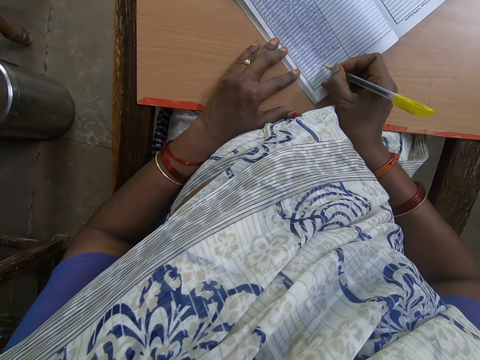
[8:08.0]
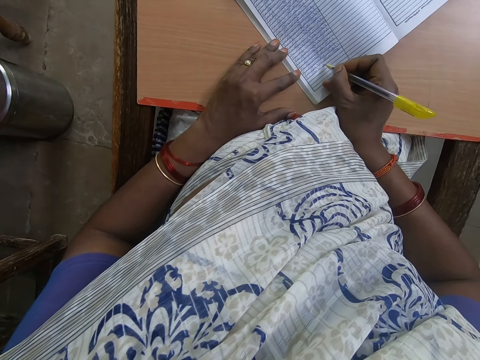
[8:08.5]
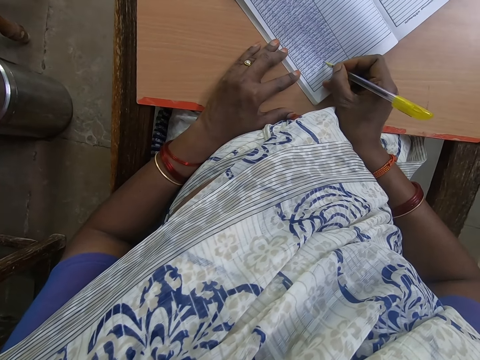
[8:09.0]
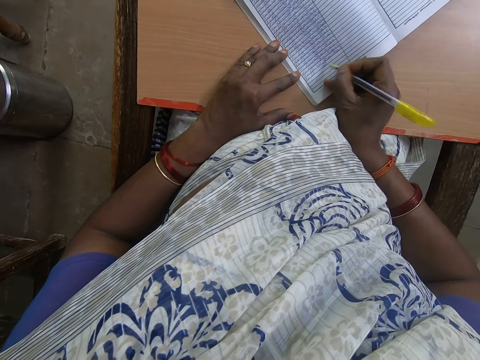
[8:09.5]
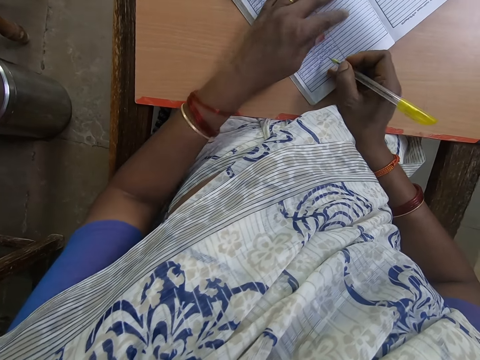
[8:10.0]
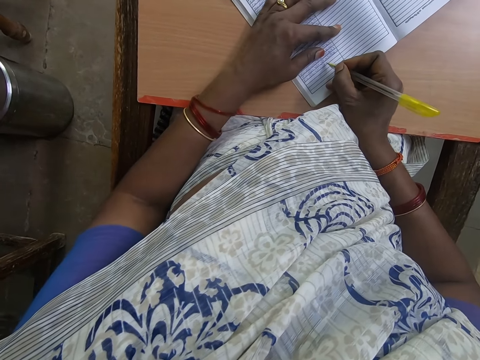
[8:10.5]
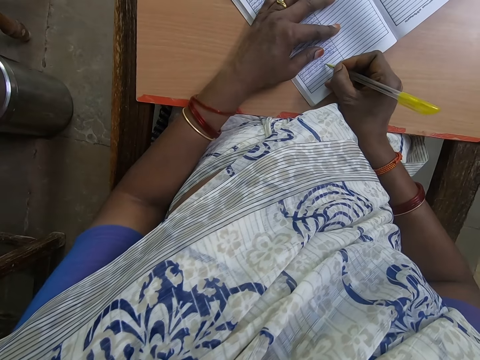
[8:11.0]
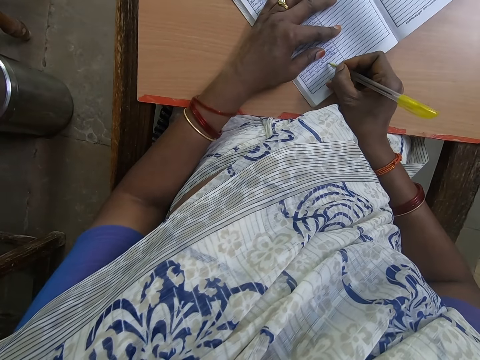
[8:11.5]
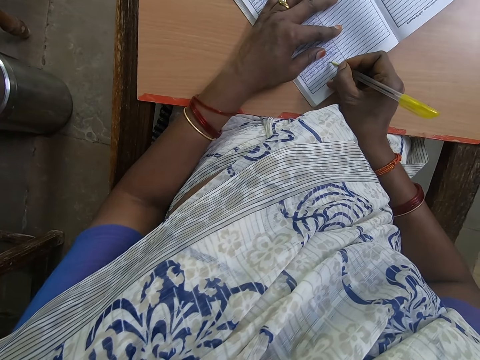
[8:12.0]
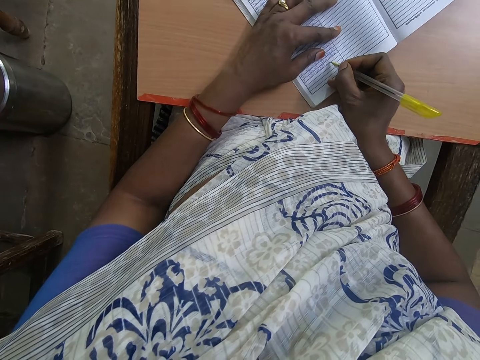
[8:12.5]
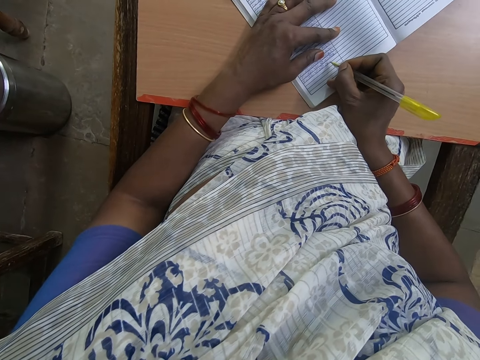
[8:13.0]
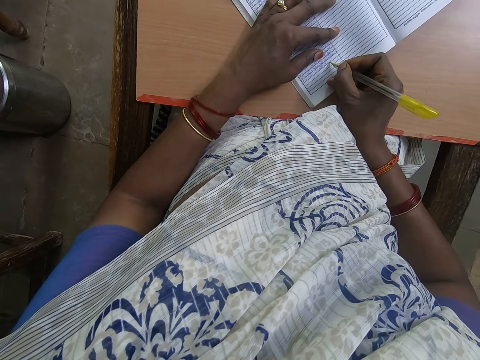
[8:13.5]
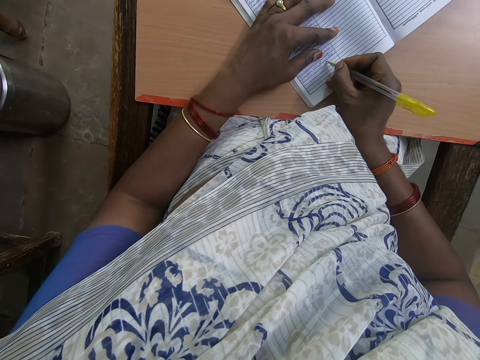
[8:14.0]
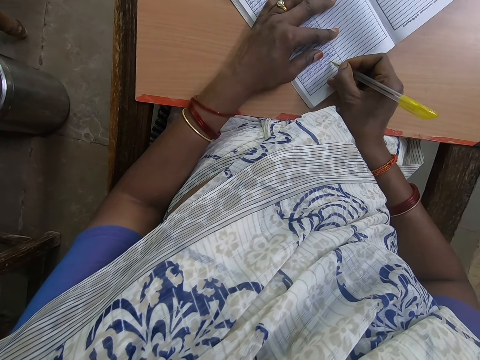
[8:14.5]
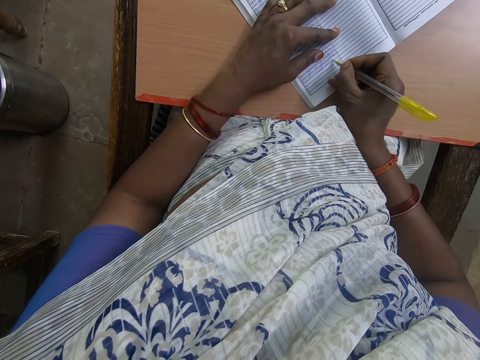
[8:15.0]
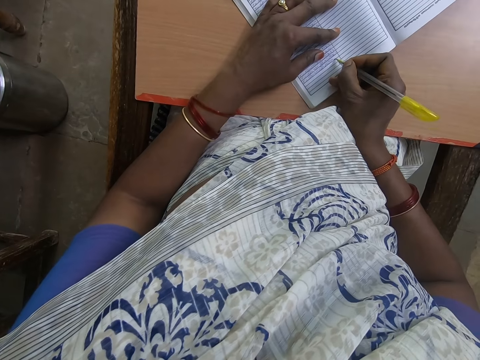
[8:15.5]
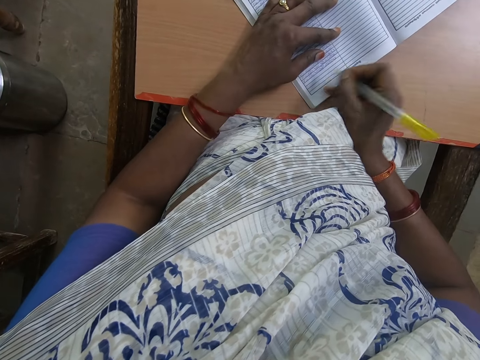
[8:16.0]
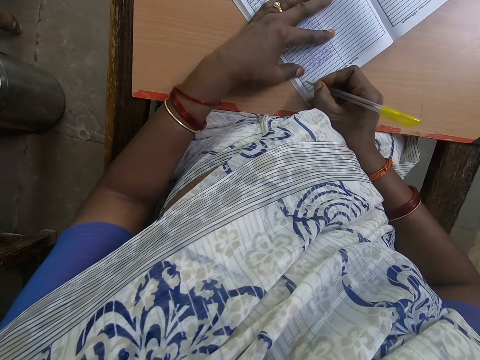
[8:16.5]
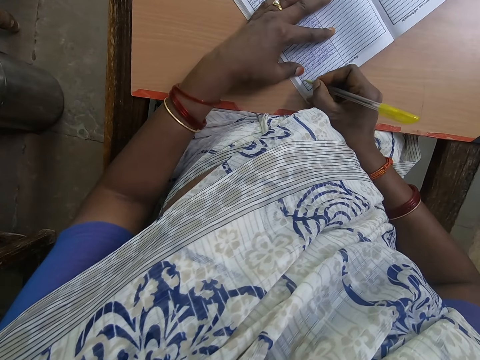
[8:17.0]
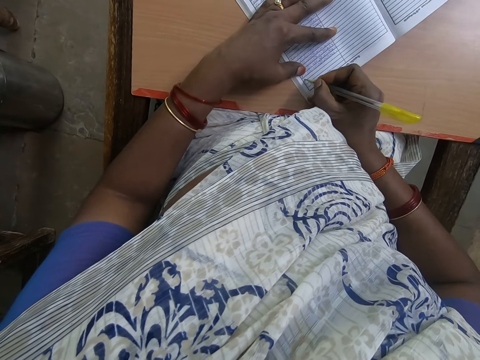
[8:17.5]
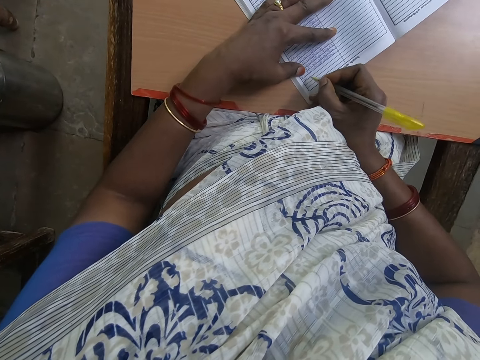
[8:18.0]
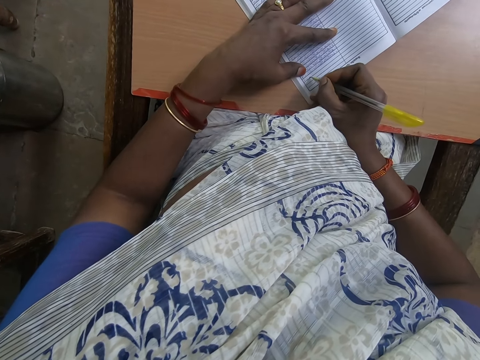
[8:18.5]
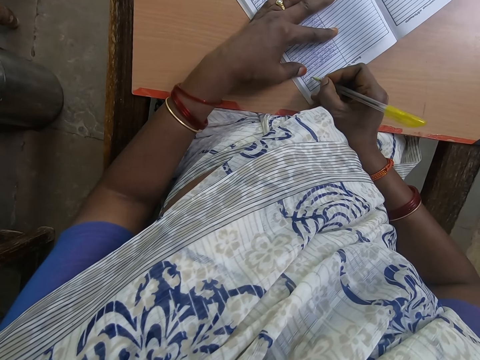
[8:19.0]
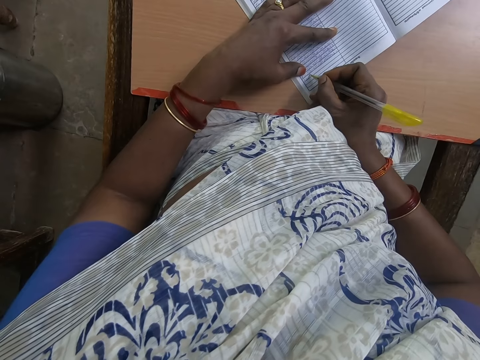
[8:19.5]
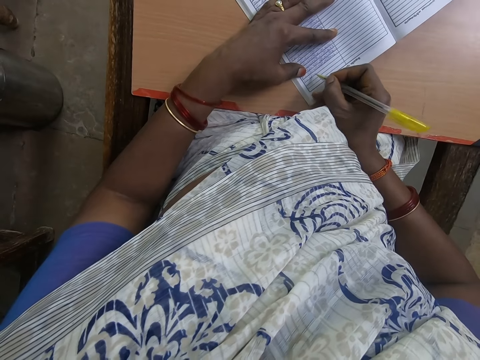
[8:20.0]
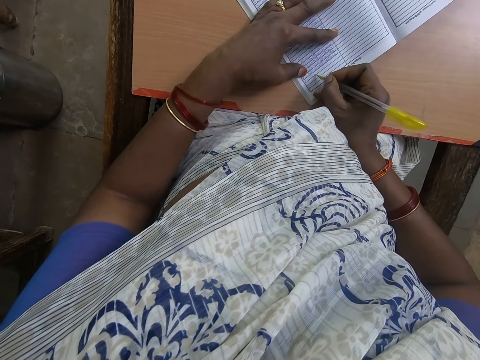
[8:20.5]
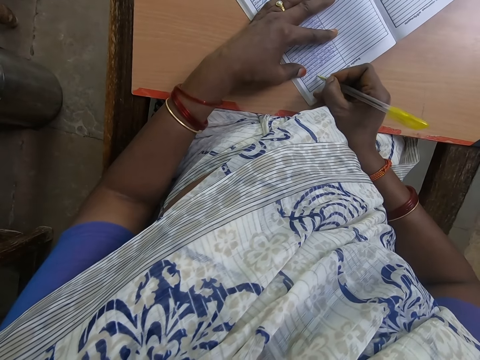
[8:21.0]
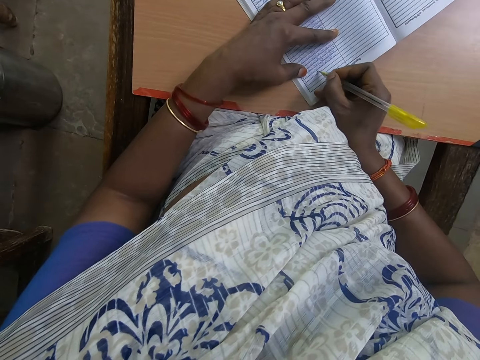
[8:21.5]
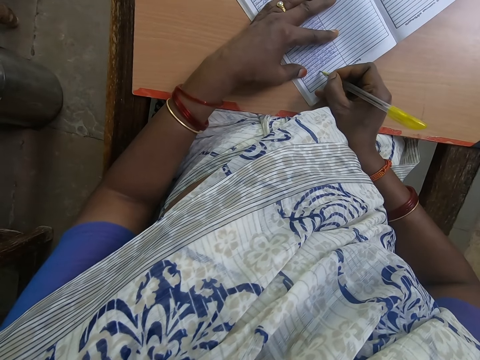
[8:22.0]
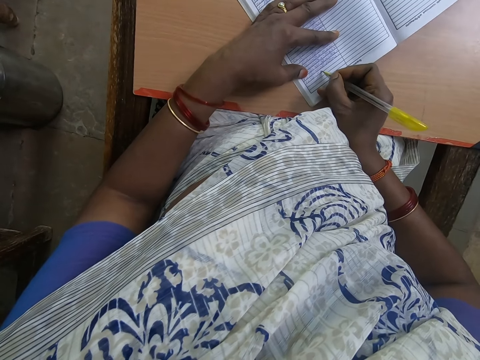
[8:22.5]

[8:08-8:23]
The camera wearer passes her left hand over the book. She writes on the book.

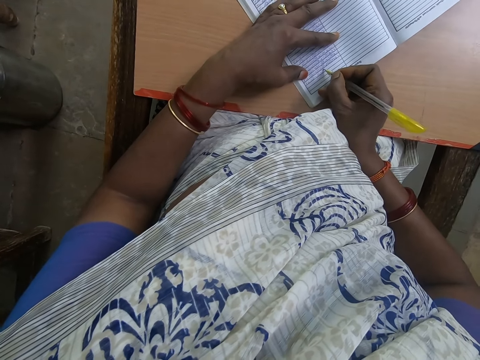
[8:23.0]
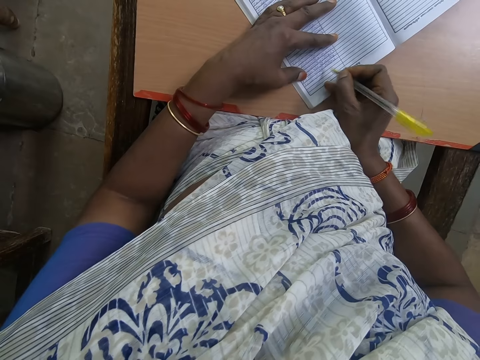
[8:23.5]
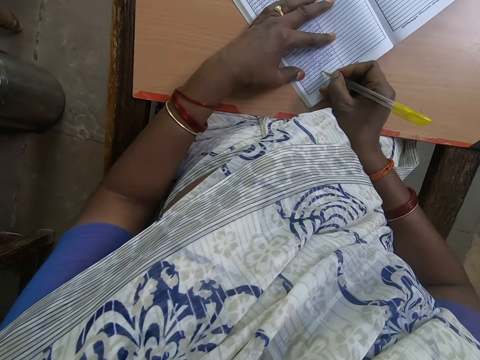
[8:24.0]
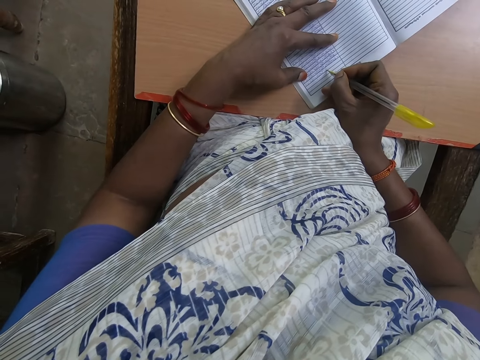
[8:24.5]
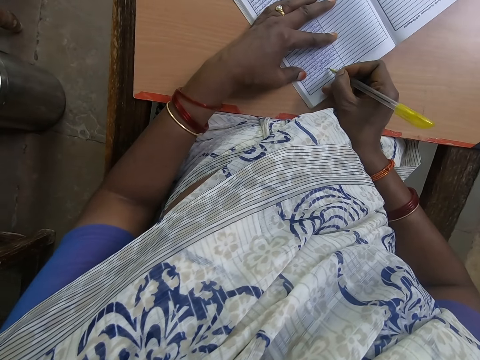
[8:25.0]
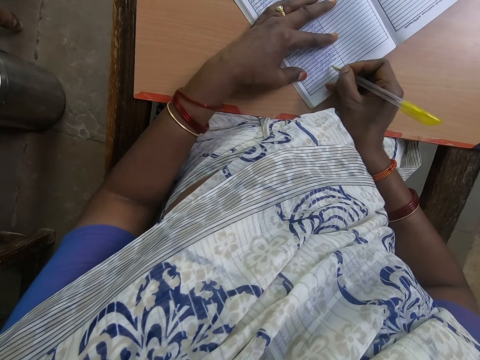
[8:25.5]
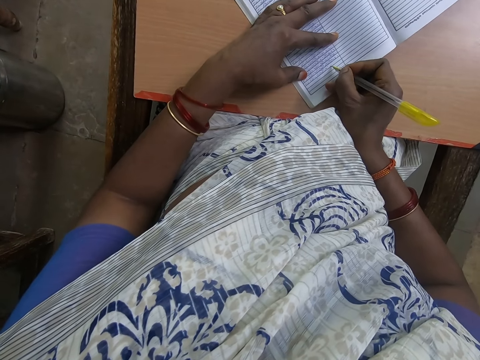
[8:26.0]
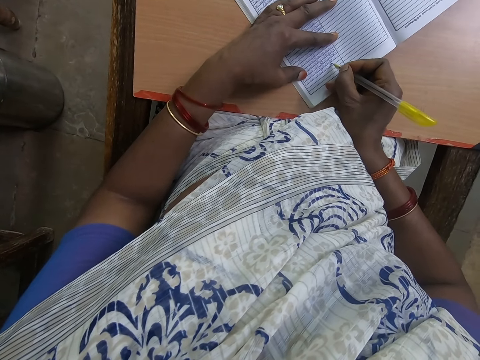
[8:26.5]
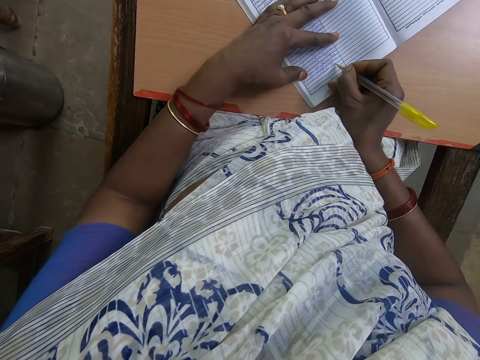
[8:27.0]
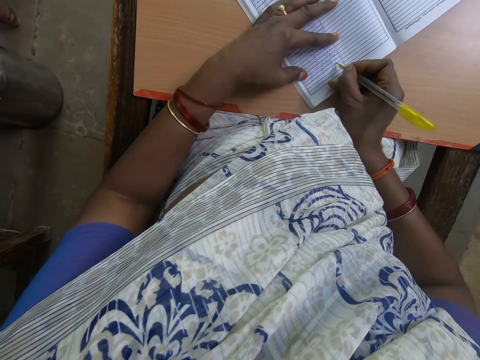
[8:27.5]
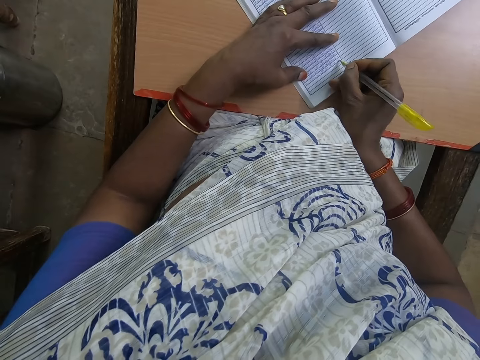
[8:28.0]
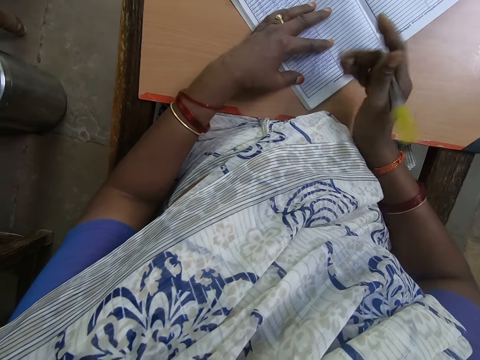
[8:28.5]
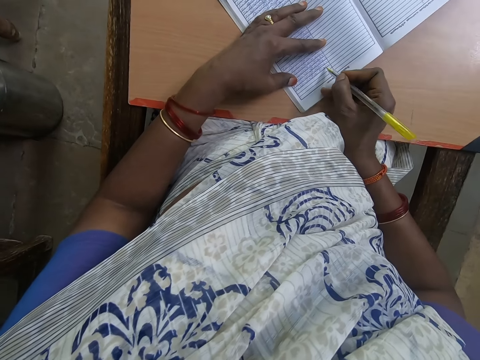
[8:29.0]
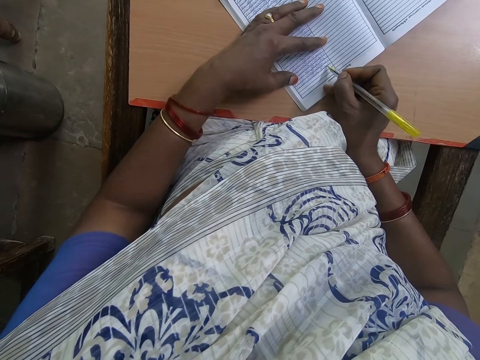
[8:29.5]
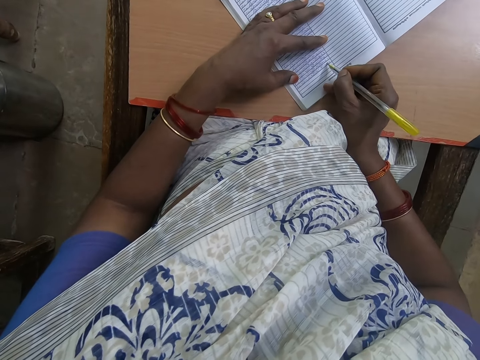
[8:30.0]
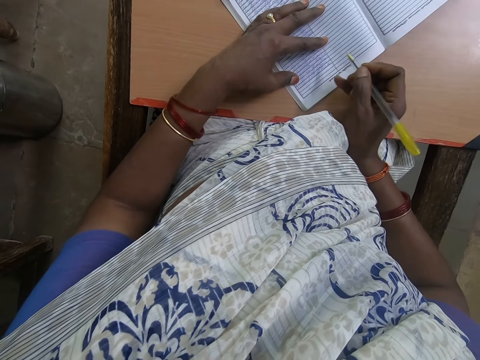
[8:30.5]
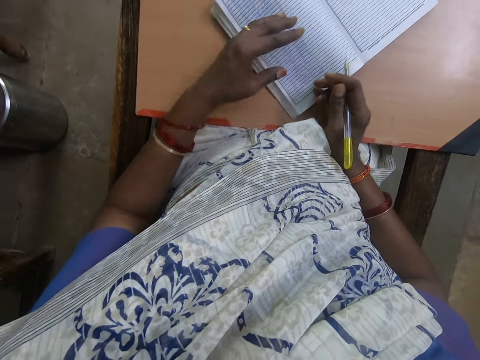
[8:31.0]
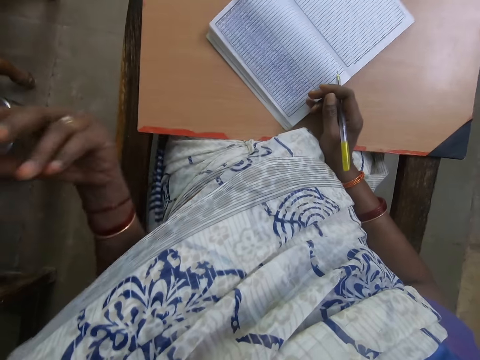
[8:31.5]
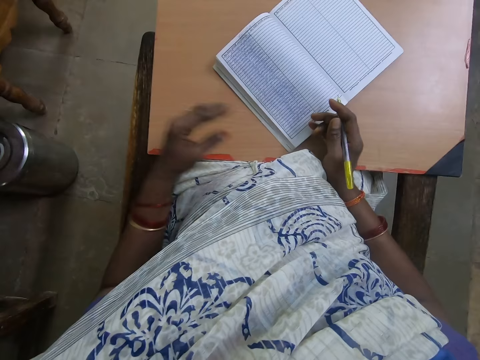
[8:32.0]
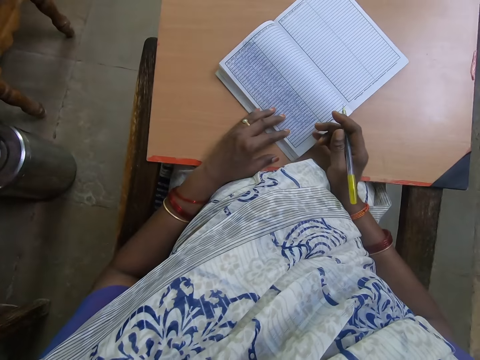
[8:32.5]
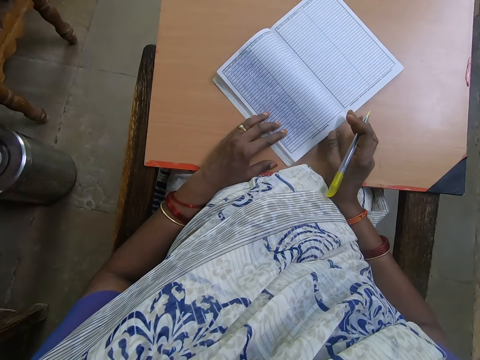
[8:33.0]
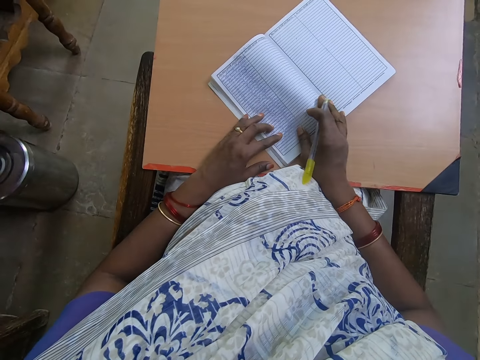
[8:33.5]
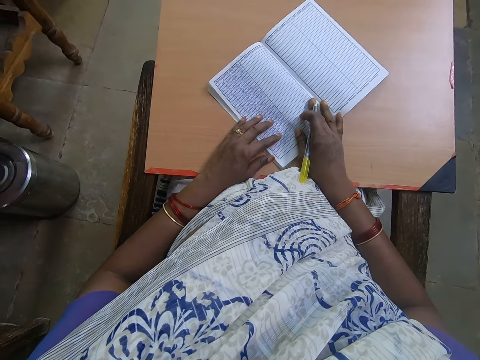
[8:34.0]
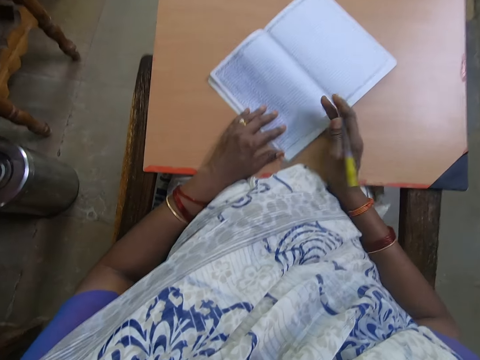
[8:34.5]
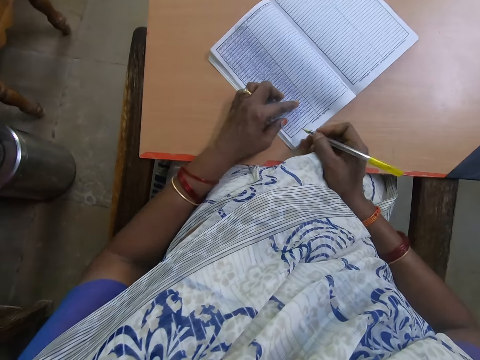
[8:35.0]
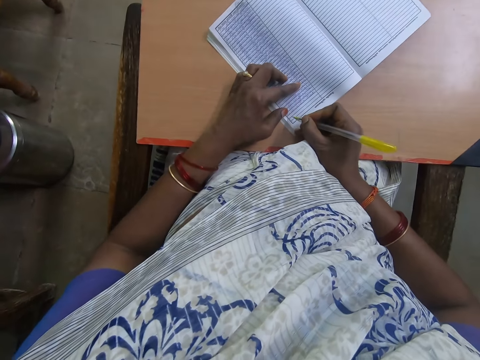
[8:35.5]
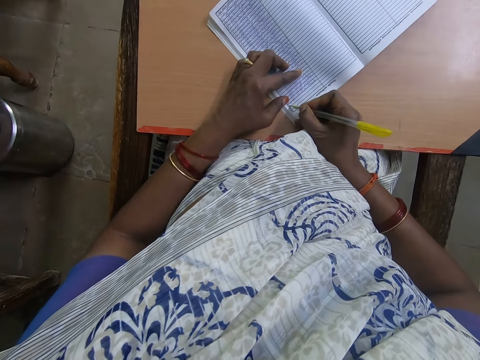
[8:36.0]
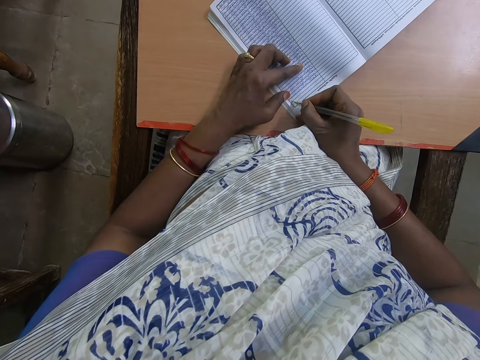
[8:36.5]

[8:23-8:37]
The camera wearer raises her right hand. She raises her left hand. She moves the book slightly over the table.
